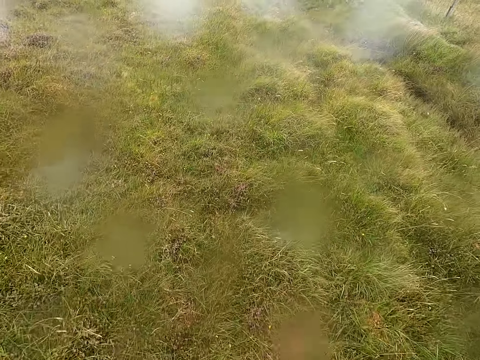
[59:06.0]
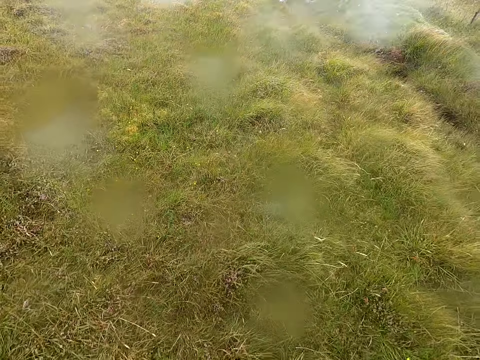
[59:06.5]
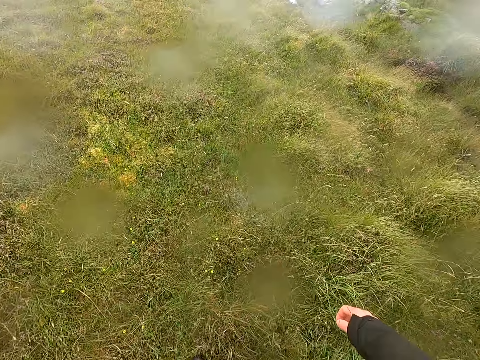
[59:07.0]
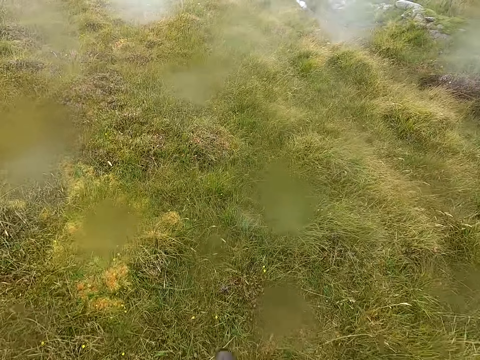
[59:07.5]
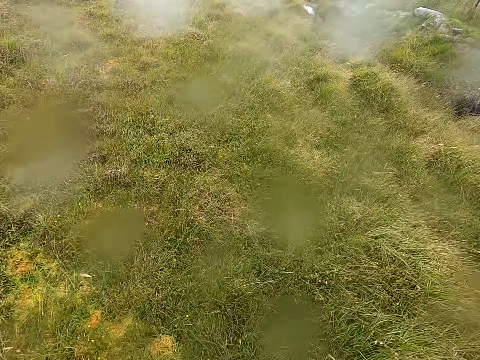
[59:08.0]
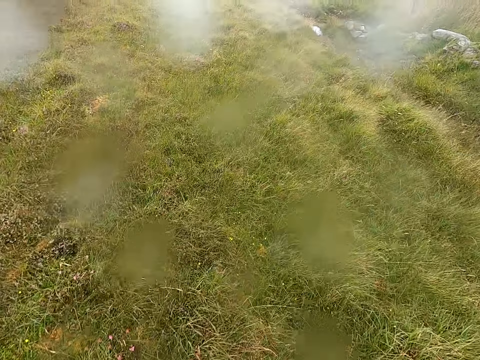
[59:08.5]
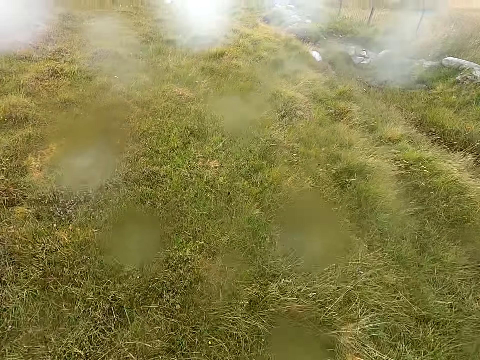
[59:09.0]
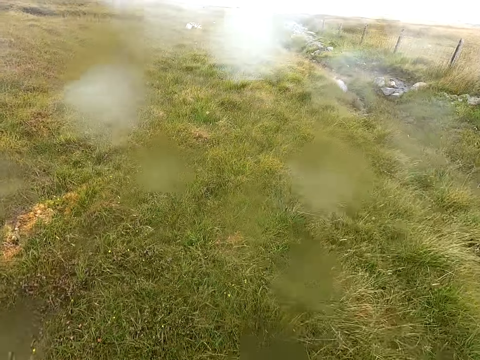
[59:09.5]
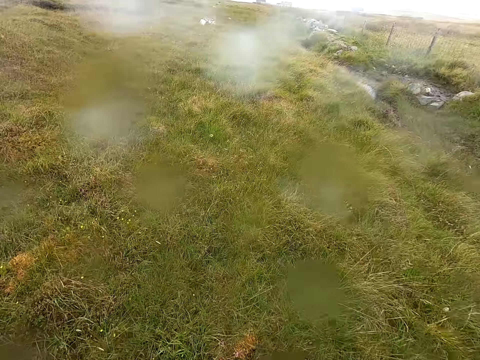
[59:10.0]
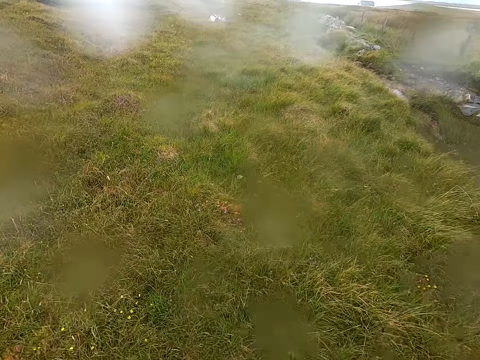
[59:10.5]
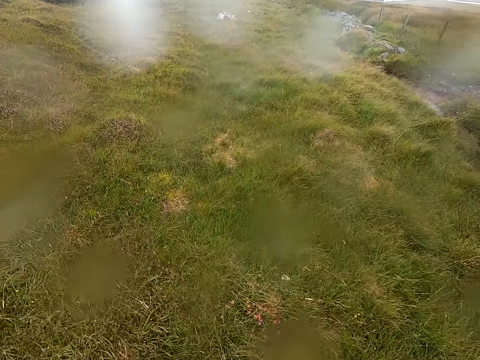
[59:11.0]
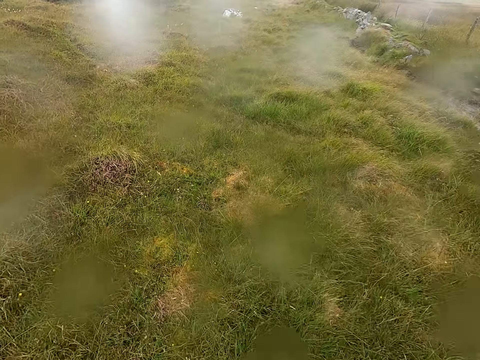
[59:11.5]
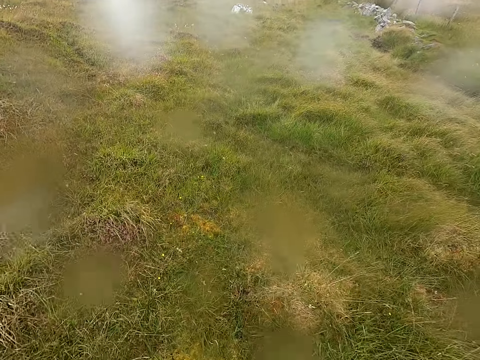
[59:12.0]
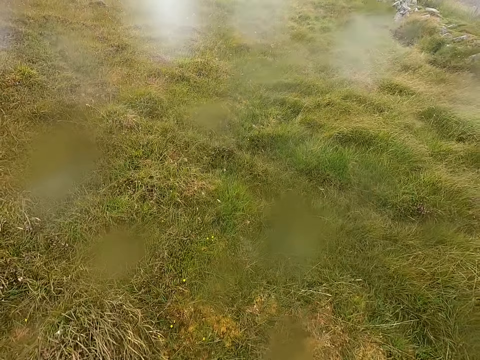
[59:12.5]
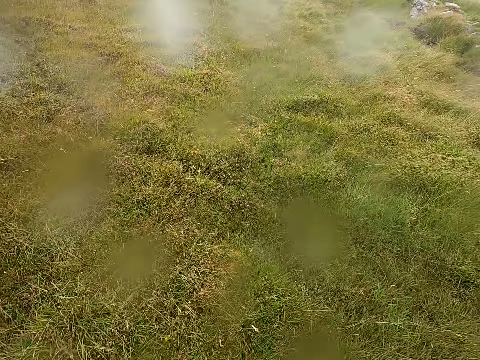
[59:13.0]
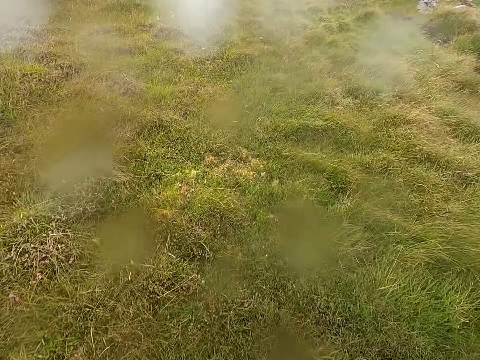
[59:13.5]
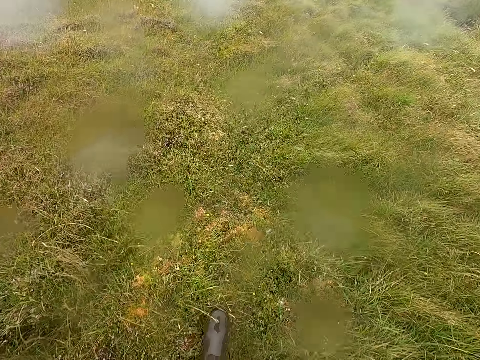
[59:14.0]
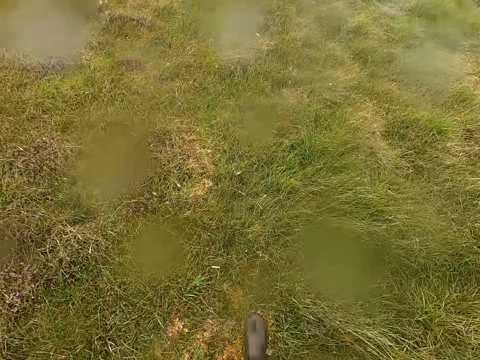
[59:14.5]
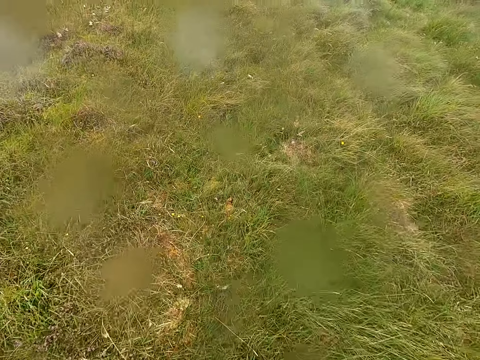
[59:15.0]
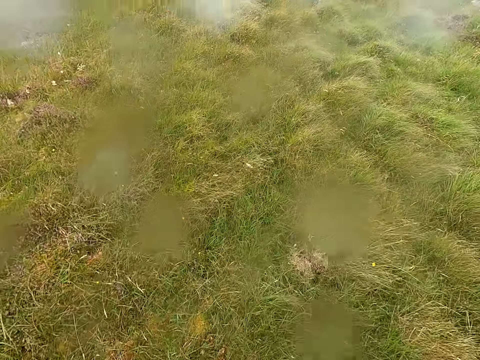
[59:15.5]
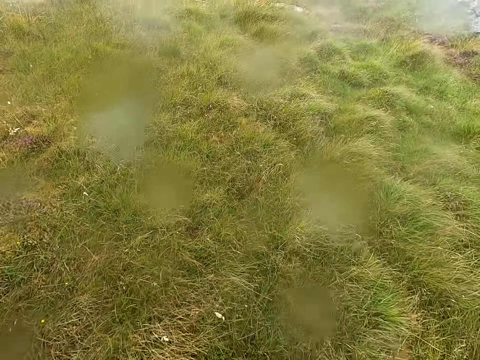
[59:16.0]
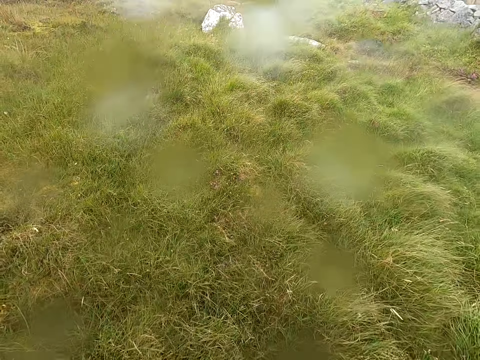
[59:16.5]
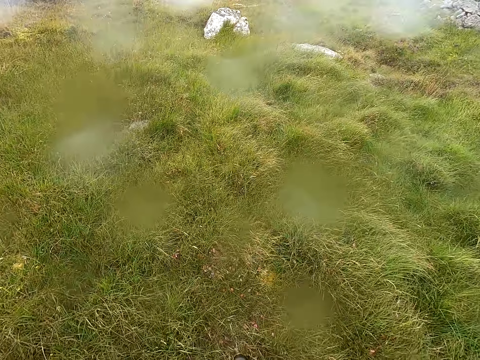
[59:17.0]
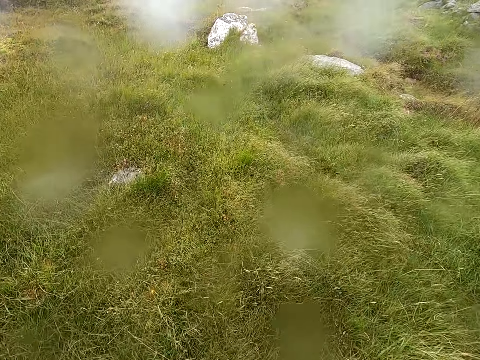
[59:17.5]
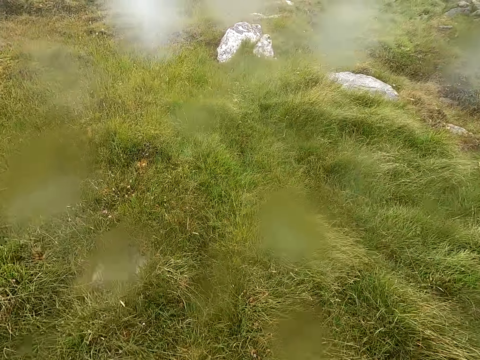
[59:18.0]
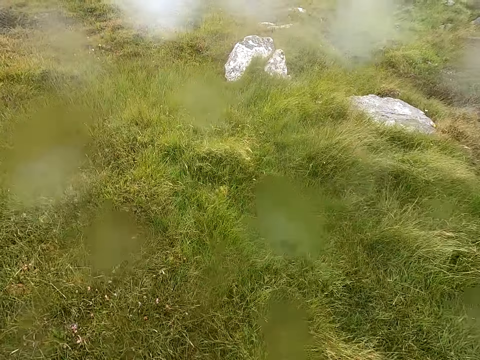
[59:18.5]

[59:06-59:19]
The camera wearer walks around the swampy area.

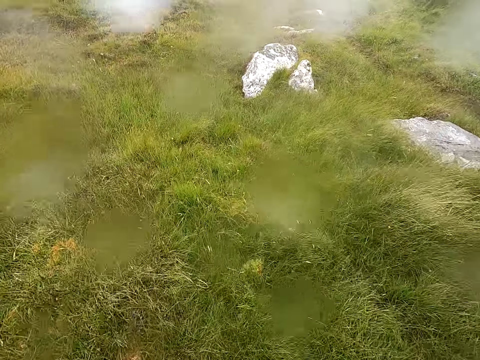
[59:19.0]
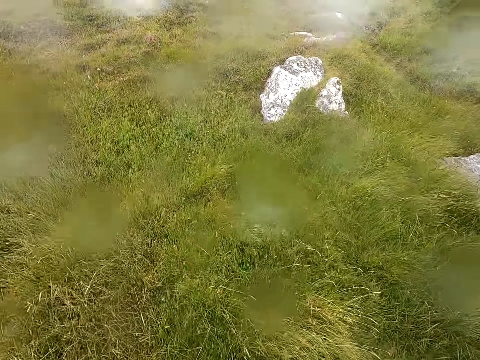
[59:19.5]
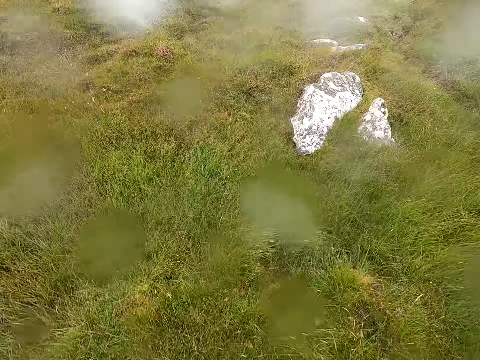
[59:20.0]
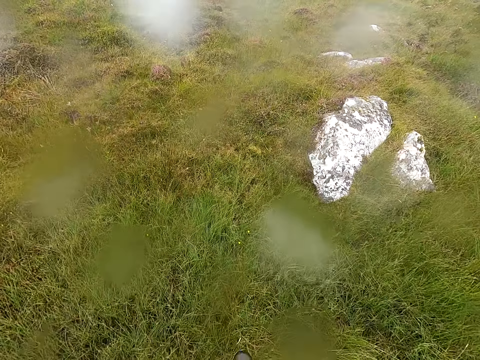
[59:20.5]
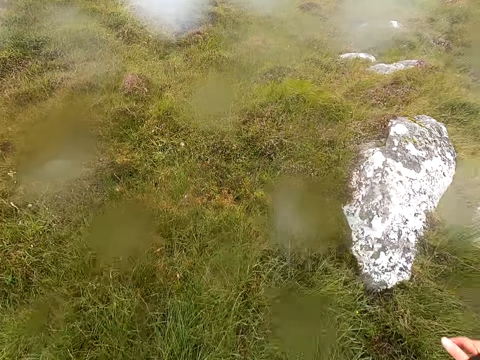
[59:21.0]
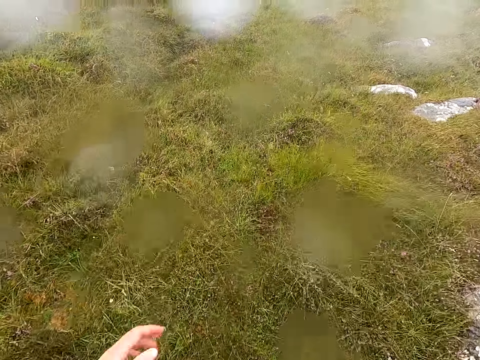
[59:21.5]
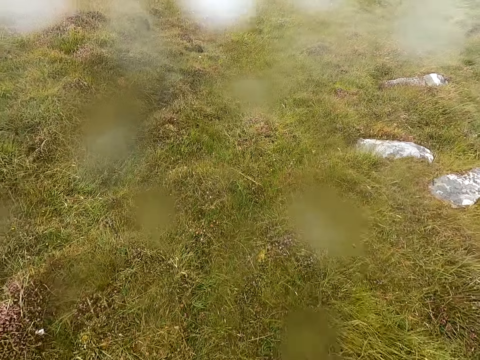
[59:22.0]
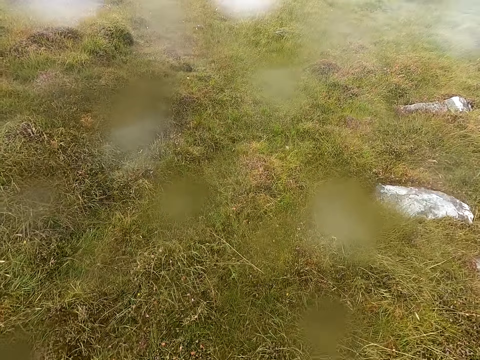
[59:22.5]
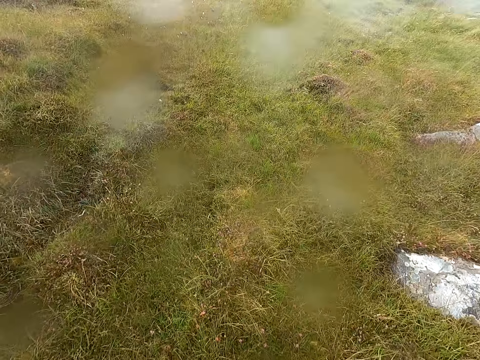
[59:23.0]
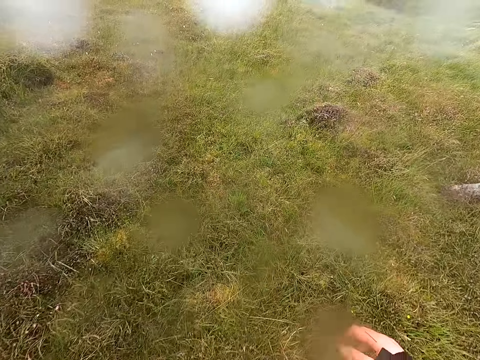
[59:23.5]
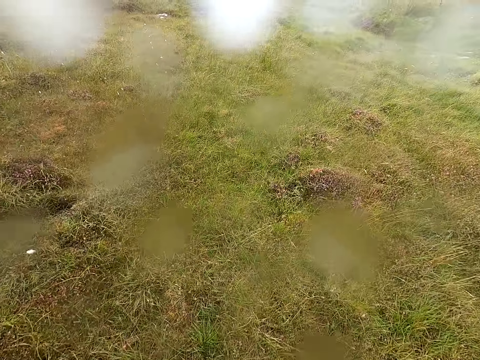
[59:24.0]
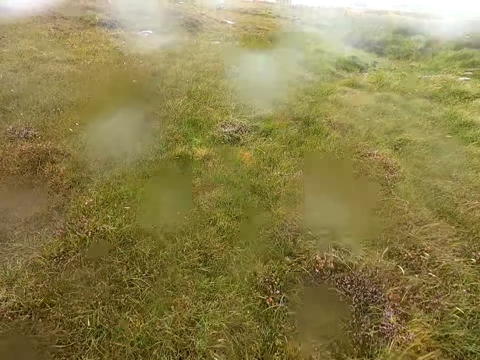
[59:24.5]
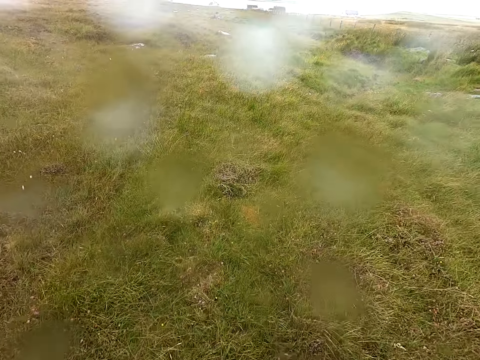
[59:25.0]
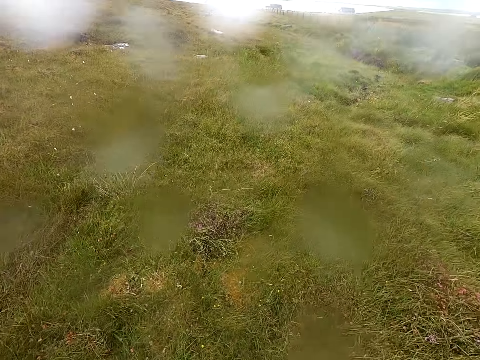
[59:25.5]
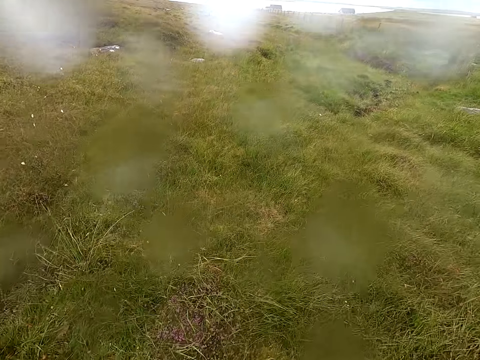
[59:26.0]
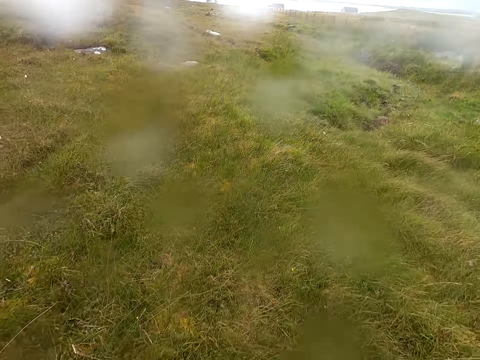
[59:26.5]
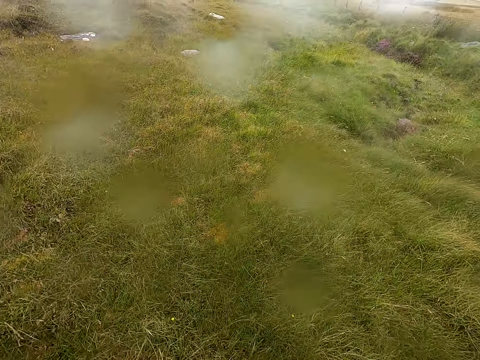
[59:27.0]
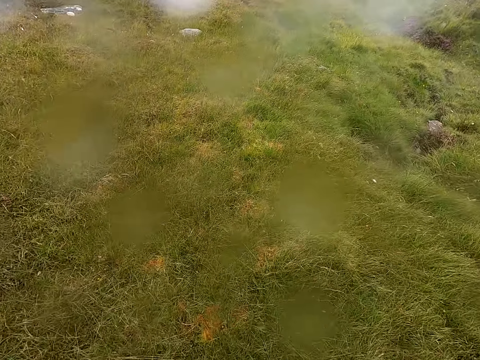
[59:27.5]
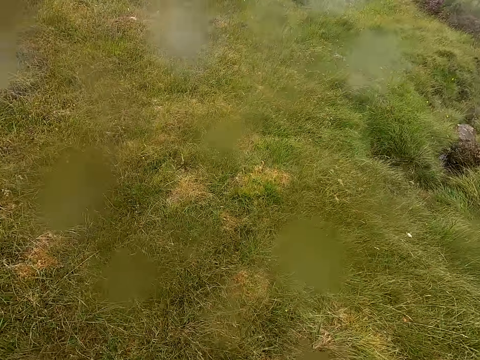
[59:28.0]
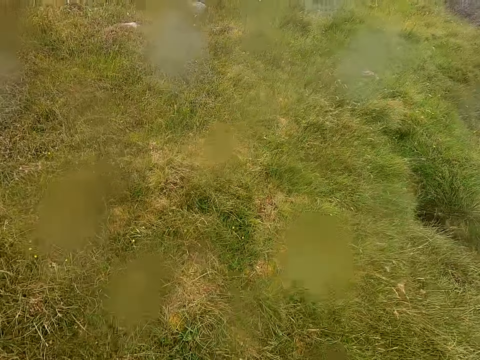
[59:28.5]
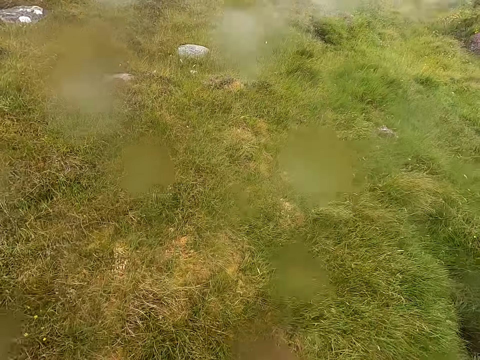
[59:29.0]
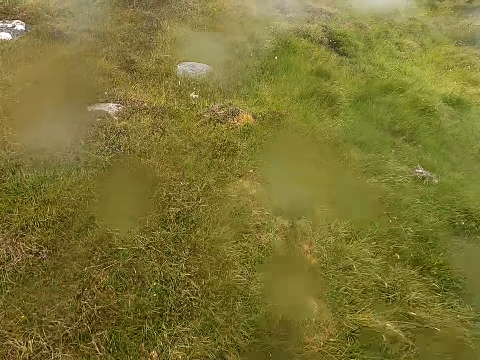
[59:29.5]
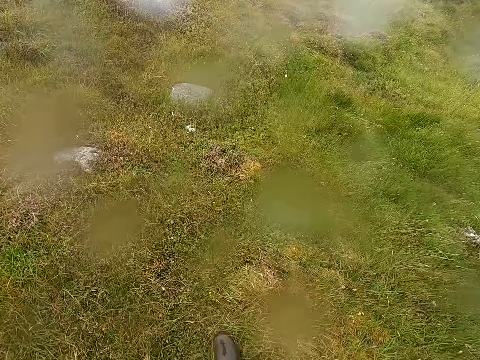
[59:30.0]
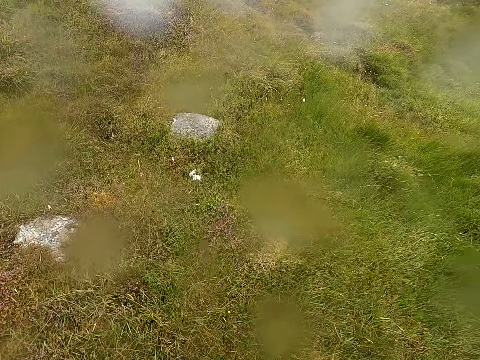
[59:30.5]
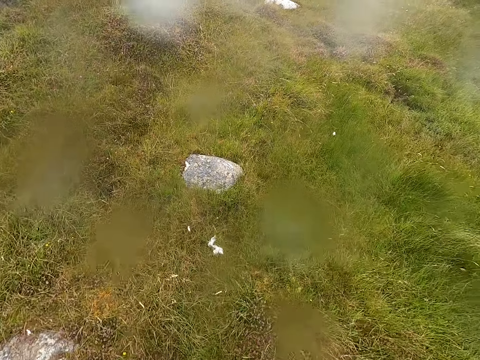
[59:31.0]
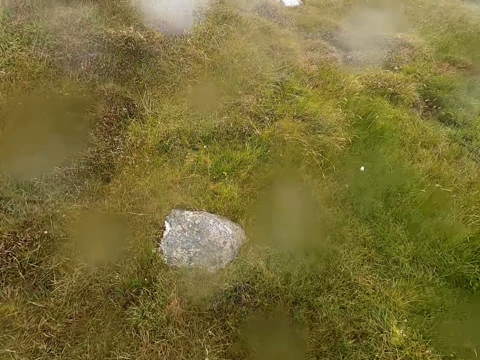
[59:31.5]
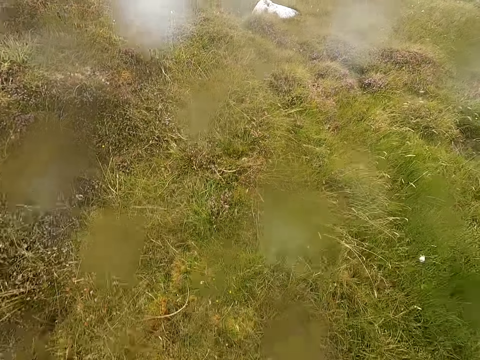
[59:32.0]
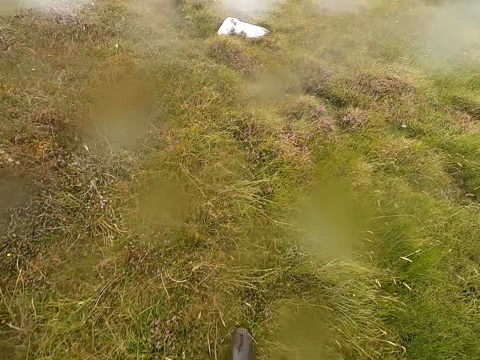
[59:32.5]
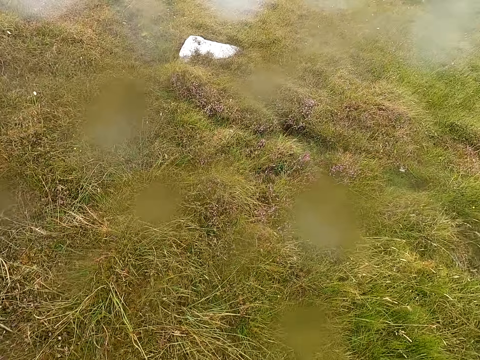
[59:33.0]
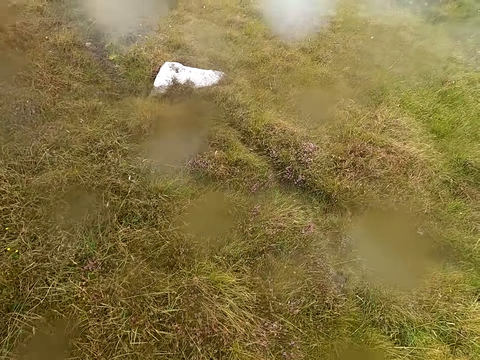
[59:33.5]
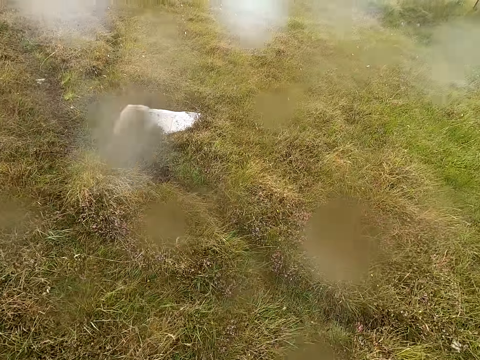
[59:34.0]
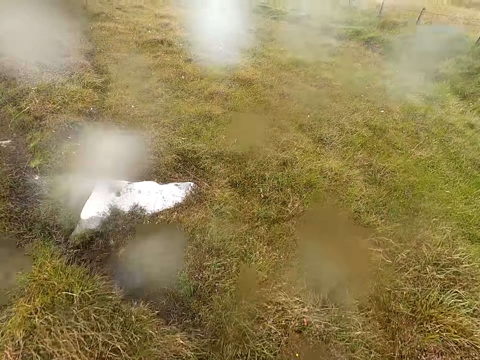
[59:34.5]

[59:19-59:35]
The camera wearer walks on a stone in the swampy area. They walk around the swampy area. They walk on a stone in the swampy area.
